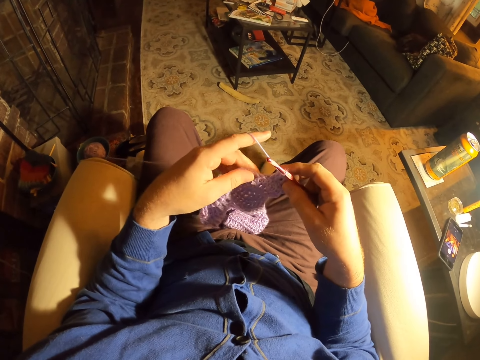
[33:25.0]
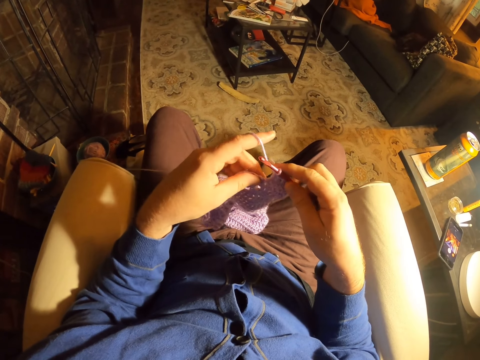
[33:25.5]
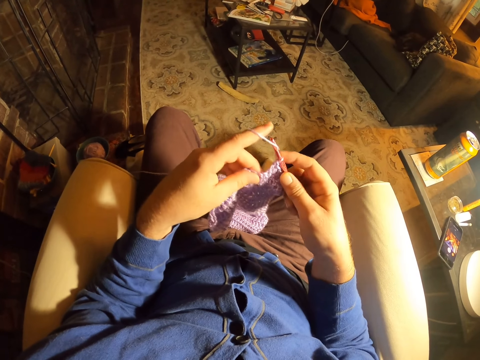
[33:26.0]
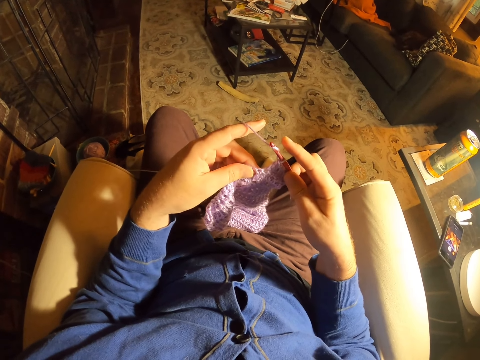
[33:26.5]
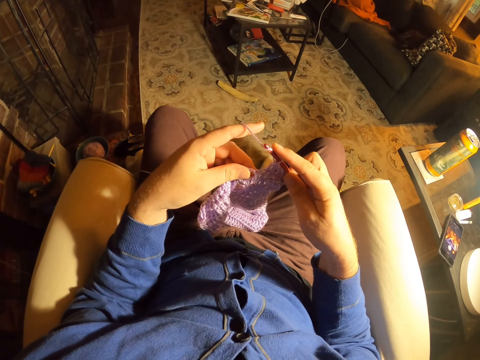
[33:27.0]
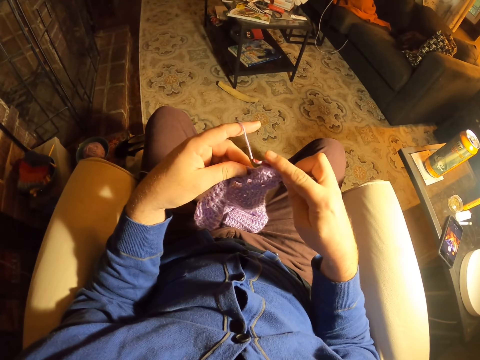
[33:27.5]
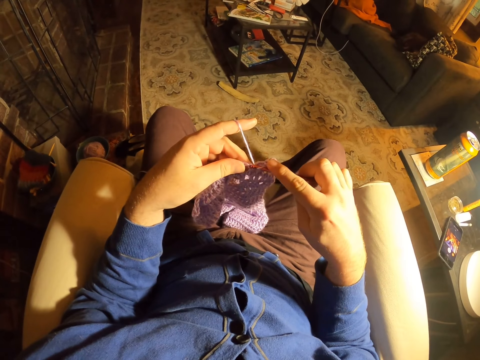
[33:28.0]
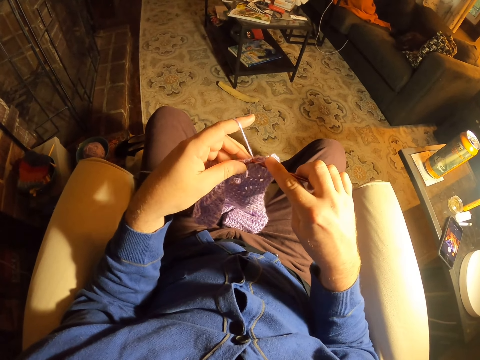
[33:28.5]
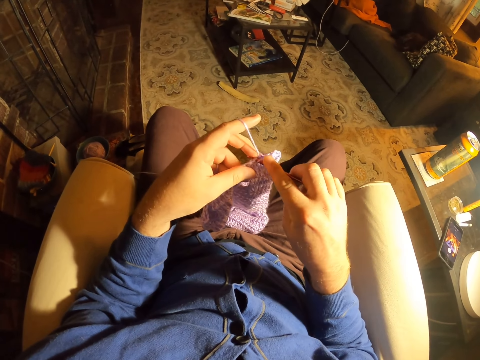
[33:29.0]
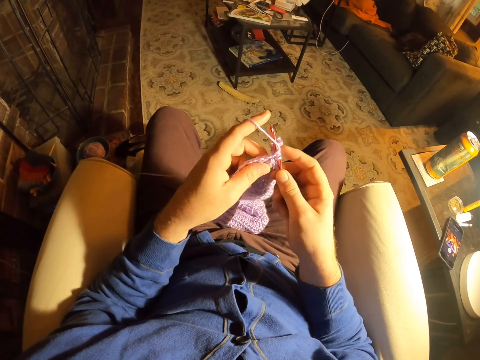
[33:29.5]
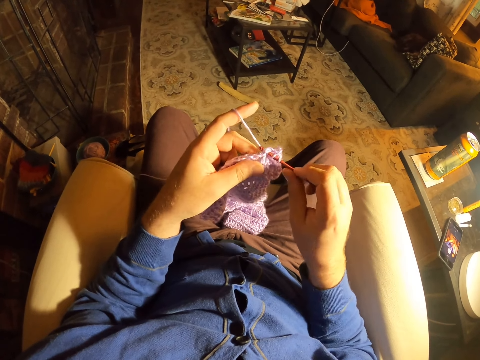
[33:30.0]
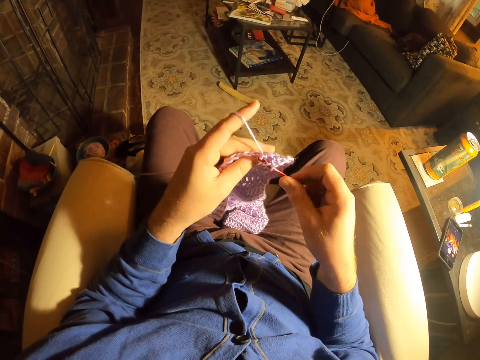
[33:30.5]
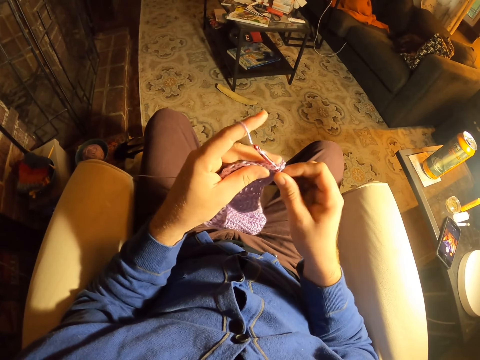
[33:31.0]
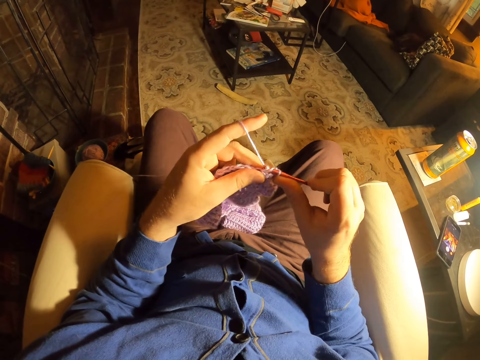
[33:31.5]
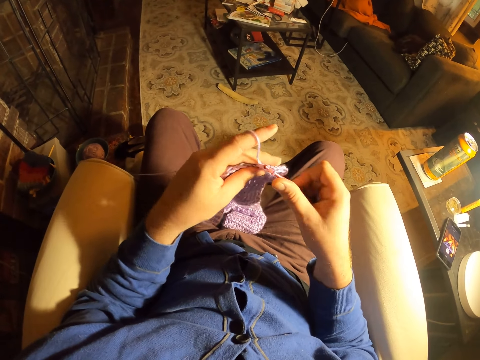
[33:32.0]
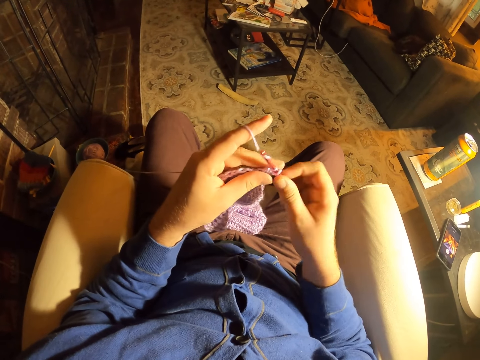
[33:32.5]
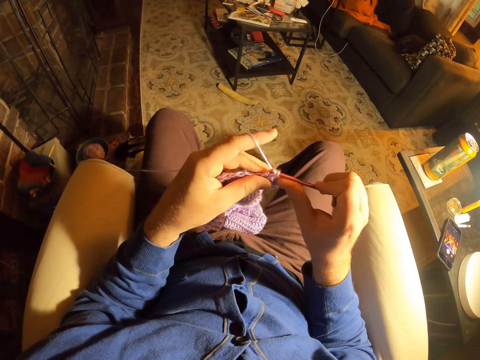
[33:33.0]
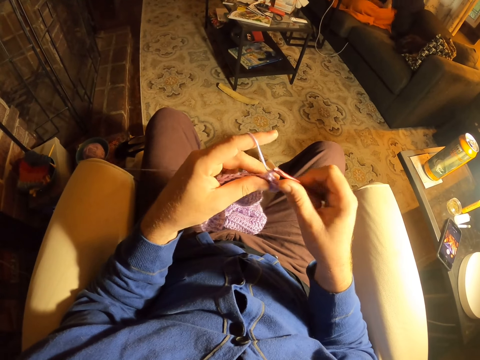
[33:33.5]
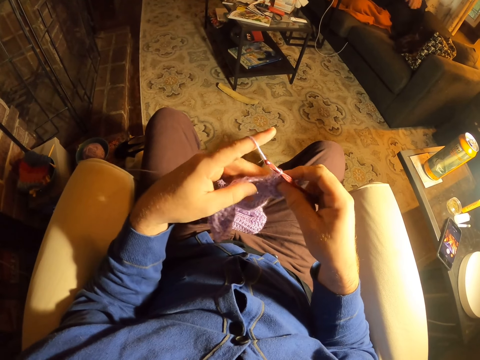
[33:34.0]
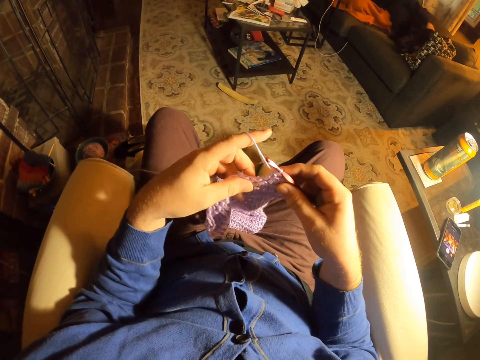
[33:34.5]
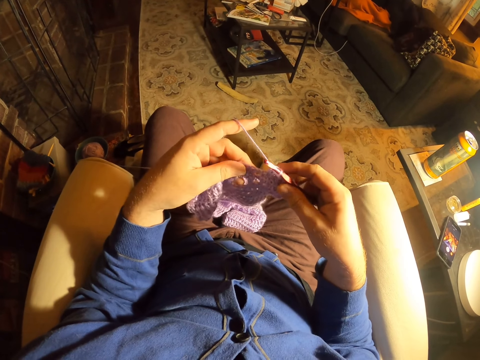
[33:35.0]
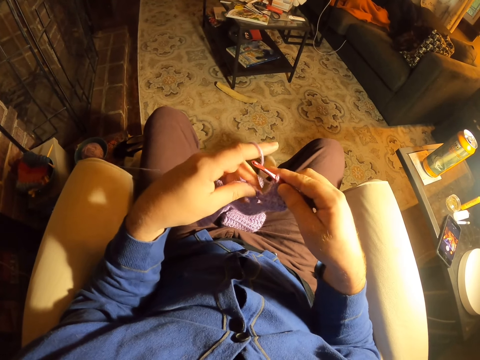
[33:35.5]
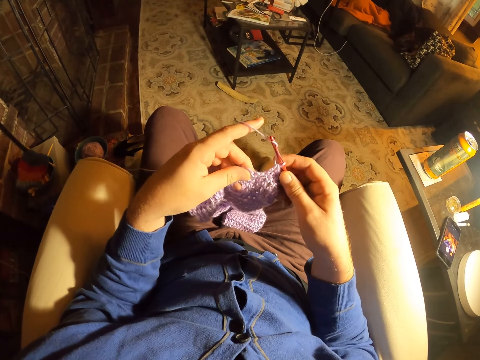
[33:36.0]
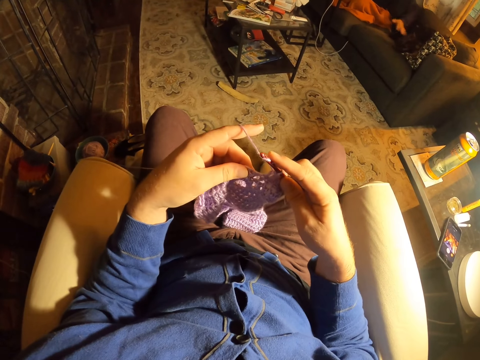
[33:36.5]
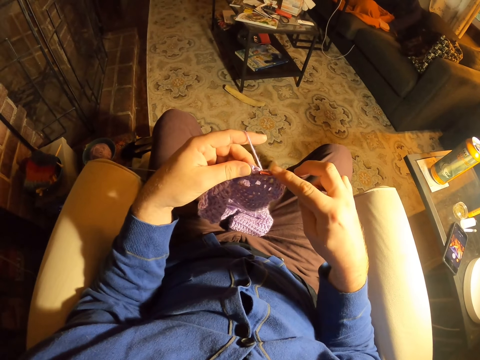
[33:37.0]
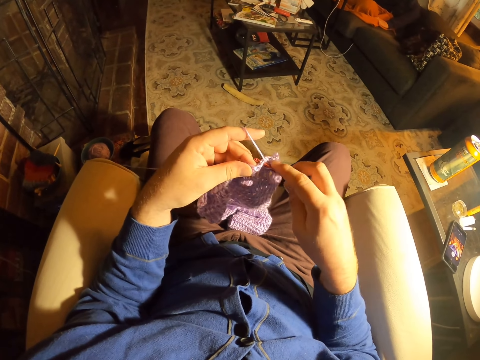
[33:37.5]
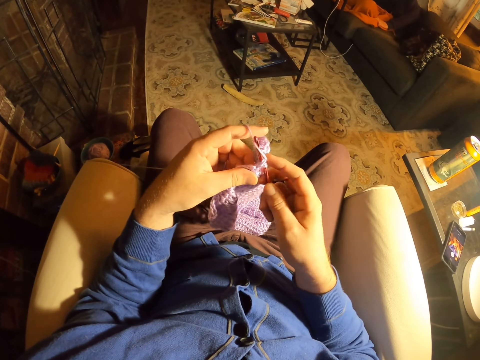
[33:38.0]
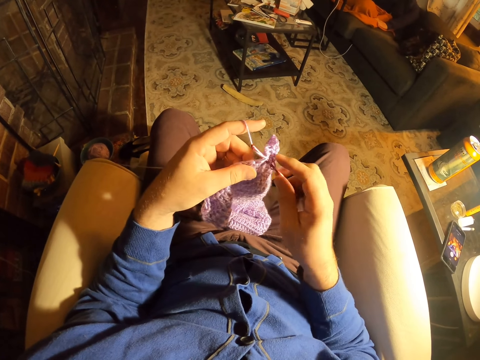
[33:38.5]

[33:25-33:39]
The camera wearer examines the fabric stitches. They roll thread around the crochet needle. They knit the fabric with the crochet needle. They roll the thread around the crochet needle. They knit the fabric with the crochet needle. They roll the thread around the crochet needle. They knit the fabric with the crochet needle. They examine the fabric stitches. They roll the thread around the crochet needle. They knit the fabric with the crochet needle.

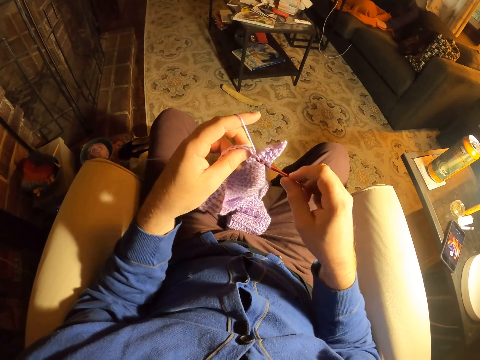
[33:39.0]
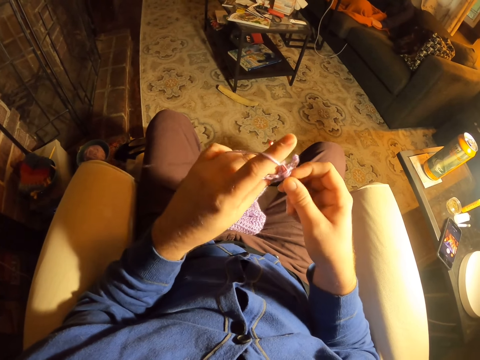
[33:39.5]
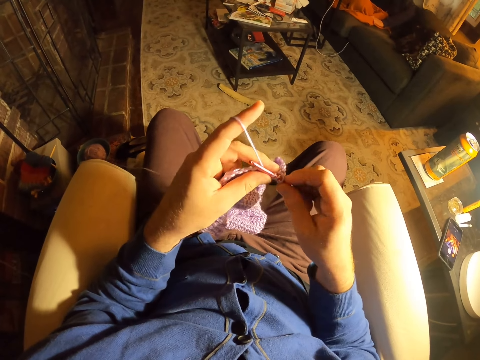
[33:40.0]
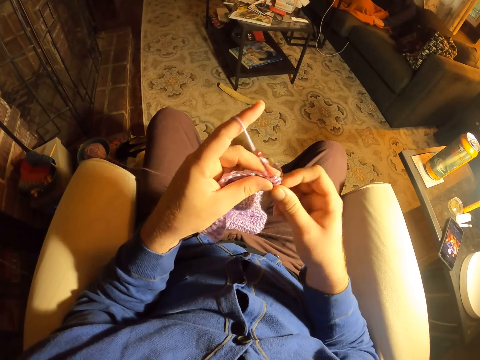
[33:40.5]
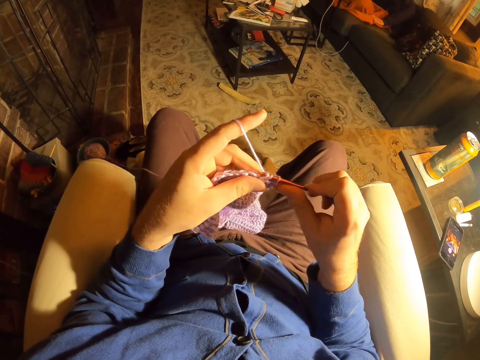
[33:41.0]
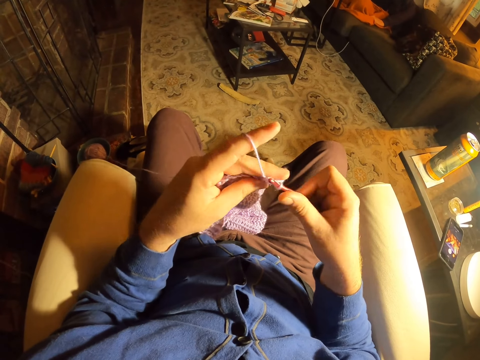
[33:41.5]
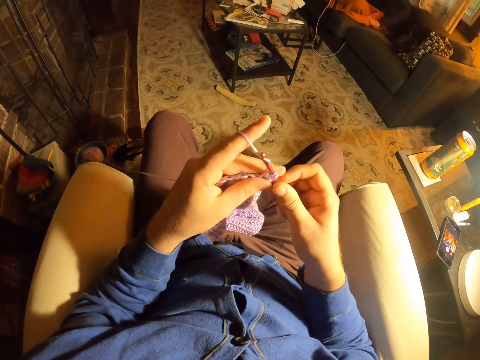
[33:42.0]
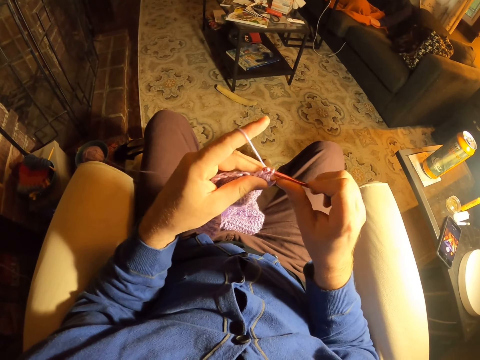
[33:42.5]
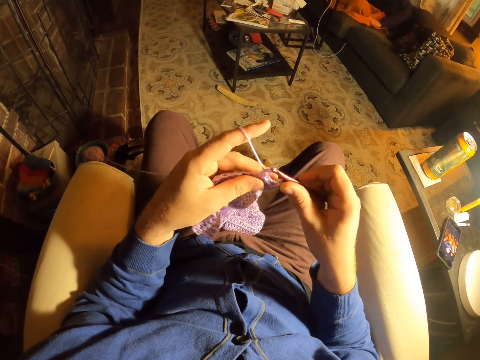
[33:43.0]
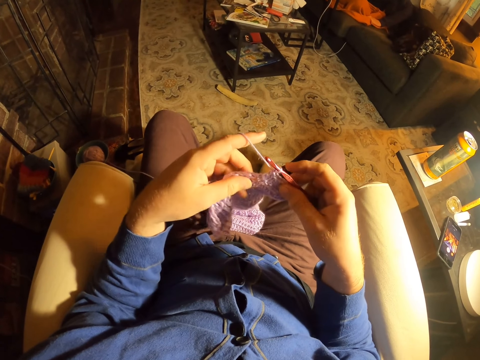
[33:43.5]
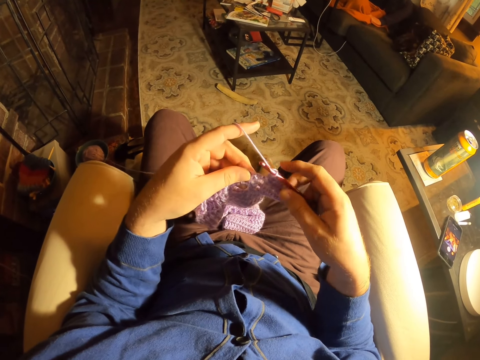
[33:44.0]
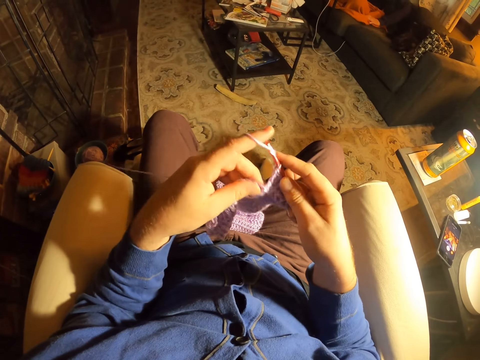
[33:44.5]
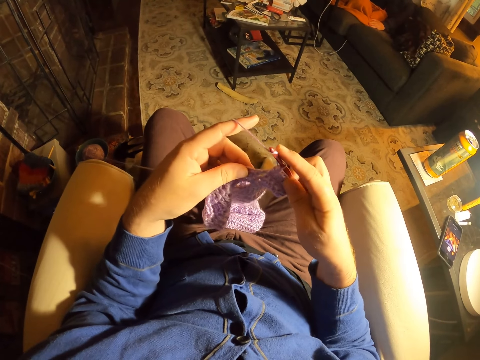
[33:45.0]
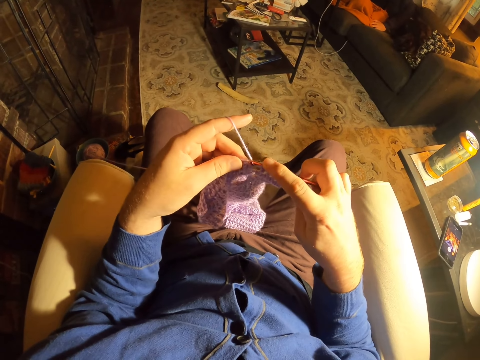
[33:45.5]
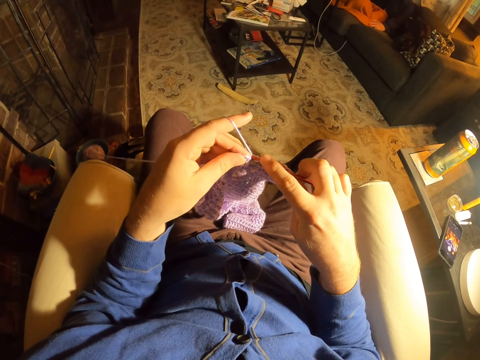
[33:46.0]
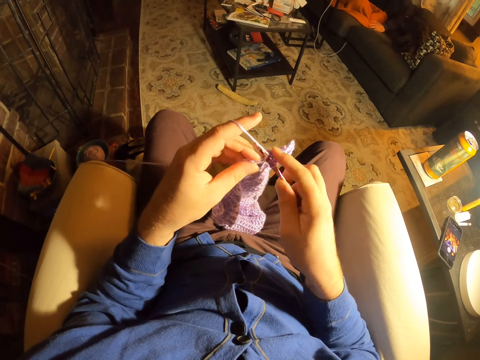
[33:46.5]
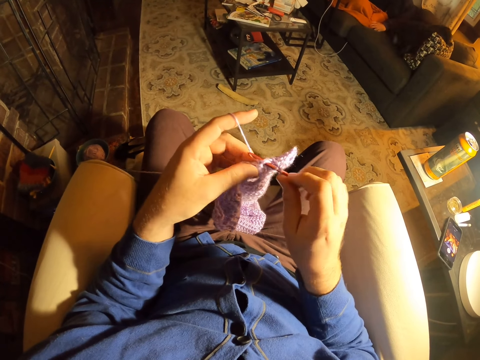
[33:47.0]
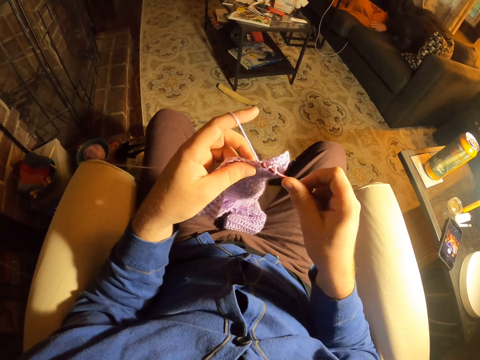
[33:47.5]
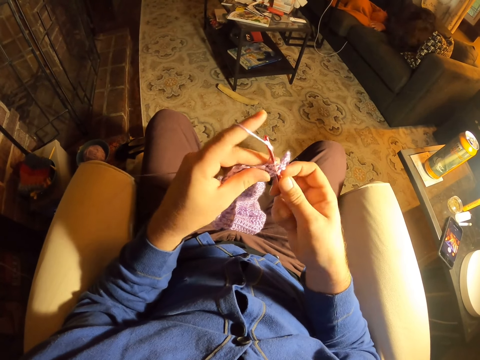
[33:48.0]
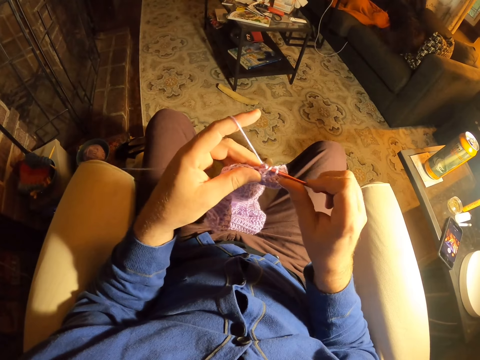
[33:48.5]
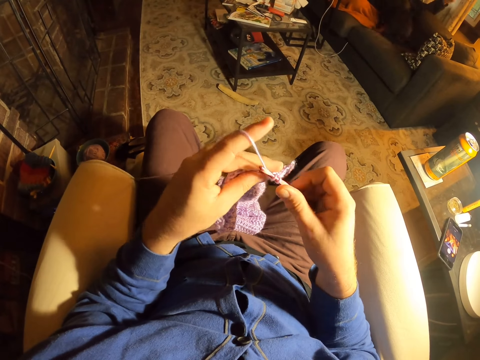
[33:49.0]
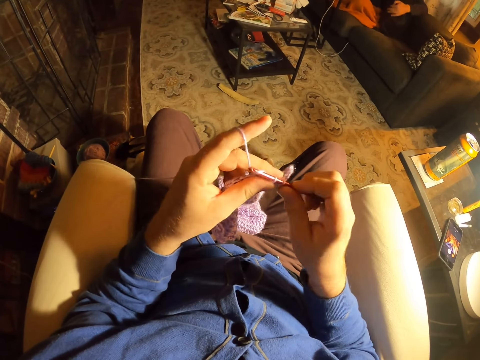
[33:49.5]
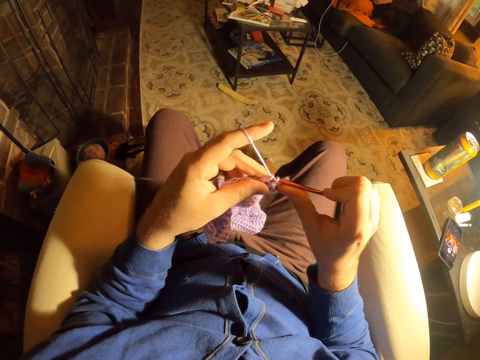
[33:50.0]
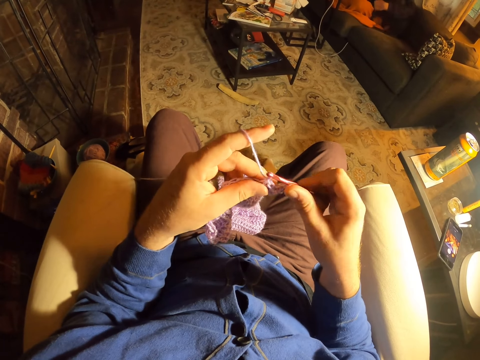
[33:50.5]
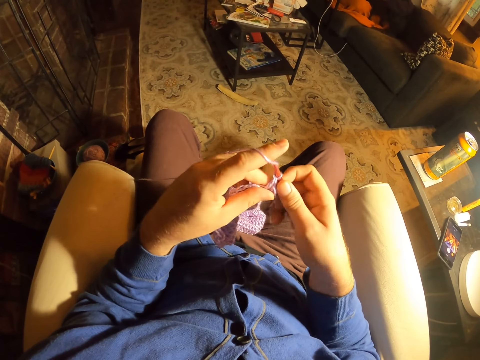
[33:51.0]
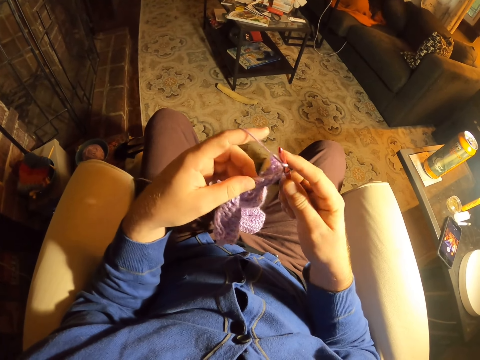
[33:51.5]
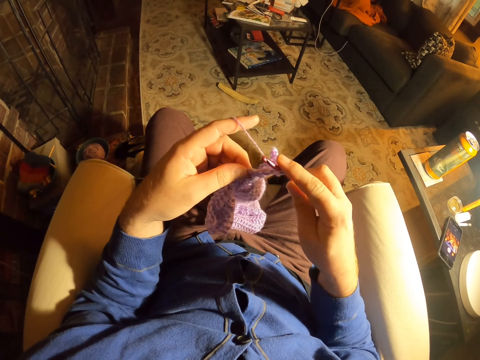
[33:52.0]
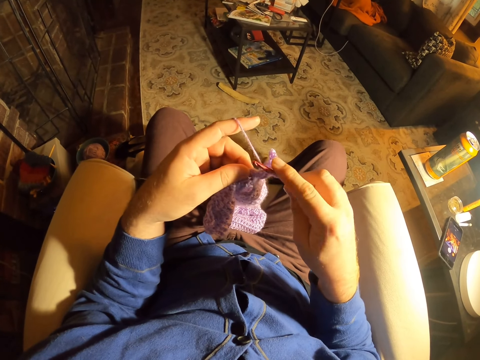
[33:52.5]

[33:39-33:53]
The camera wearer rolls thread around the crochet needle. They knit a fabric with the crochet needle. They roll the thread around the crochet needle. They knit the fabric with the crochet needle. They examine the fabric stitches. They roll the thread around the crochet needle. They knit the fabric with the crochet needle. They roll the thread around the crochet needle. They knit the fabric with the crochet needle. They roll the thread around the crochet needle.
